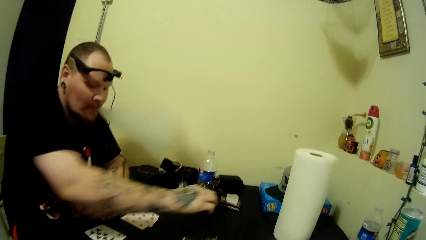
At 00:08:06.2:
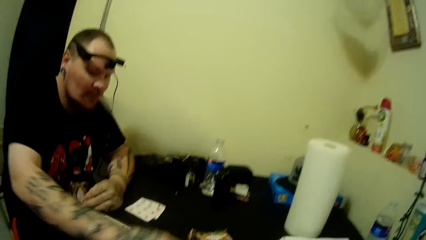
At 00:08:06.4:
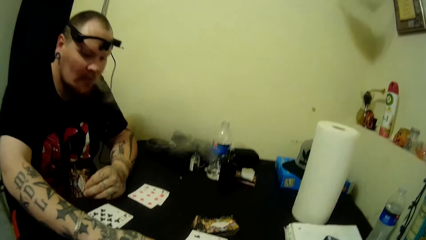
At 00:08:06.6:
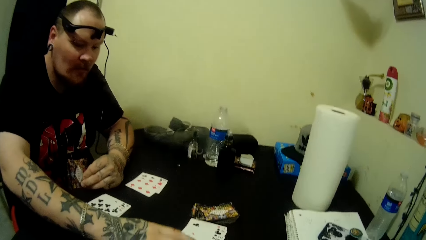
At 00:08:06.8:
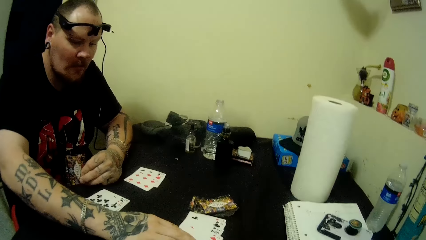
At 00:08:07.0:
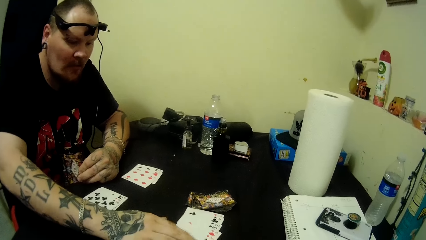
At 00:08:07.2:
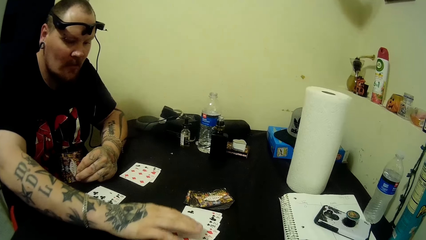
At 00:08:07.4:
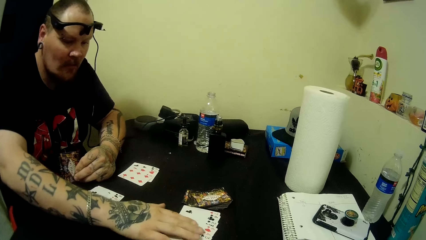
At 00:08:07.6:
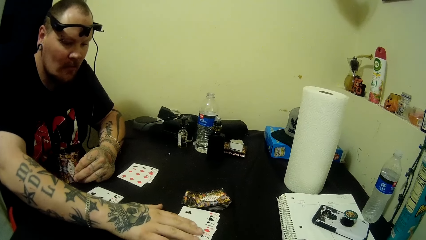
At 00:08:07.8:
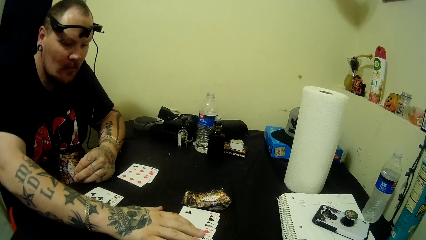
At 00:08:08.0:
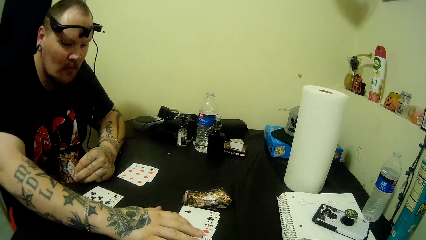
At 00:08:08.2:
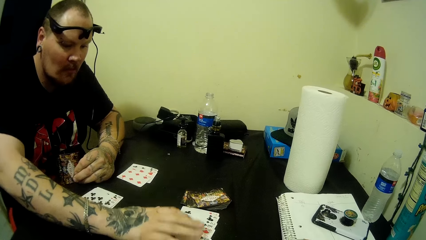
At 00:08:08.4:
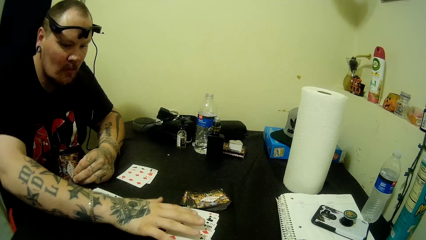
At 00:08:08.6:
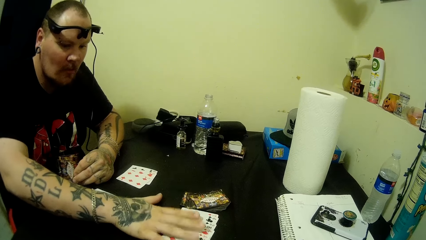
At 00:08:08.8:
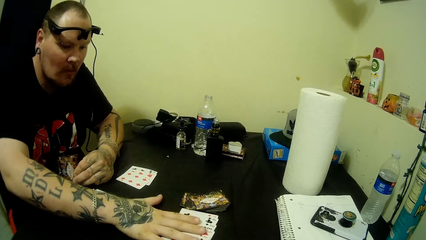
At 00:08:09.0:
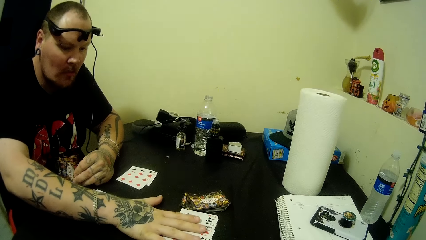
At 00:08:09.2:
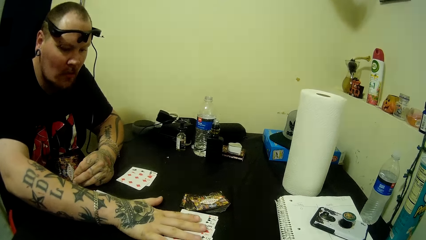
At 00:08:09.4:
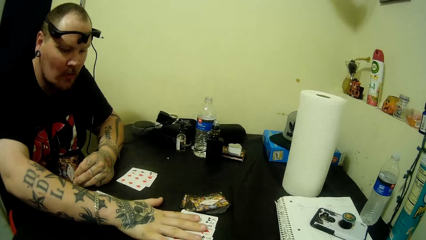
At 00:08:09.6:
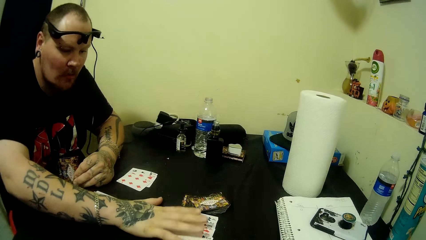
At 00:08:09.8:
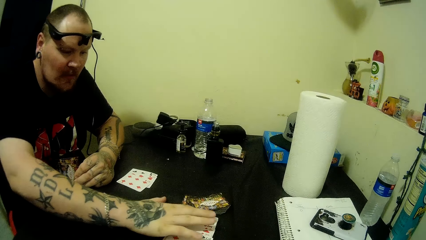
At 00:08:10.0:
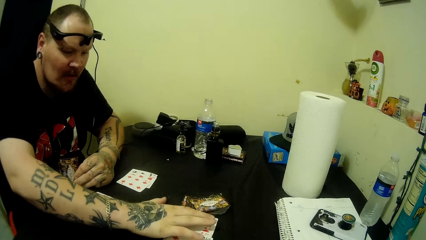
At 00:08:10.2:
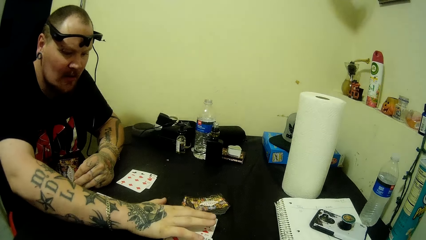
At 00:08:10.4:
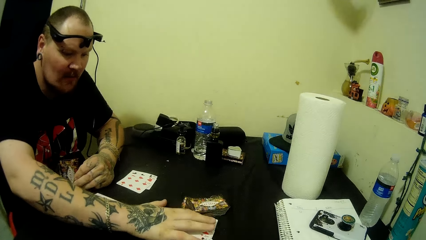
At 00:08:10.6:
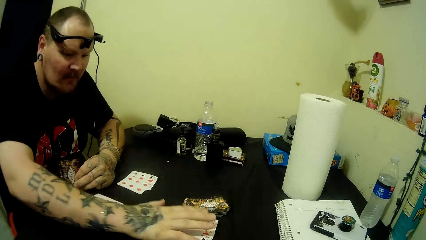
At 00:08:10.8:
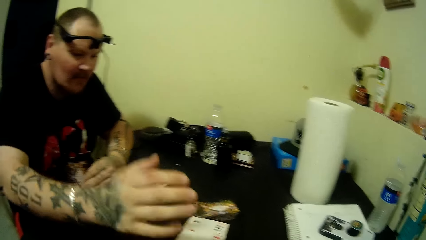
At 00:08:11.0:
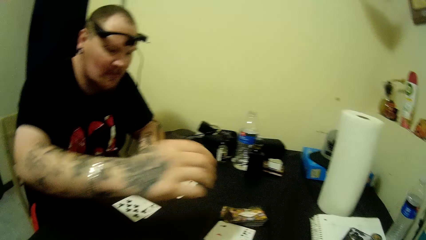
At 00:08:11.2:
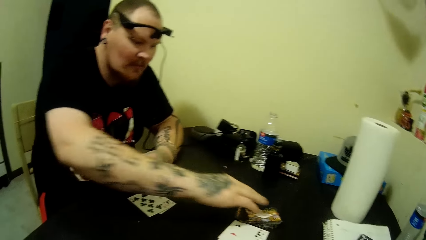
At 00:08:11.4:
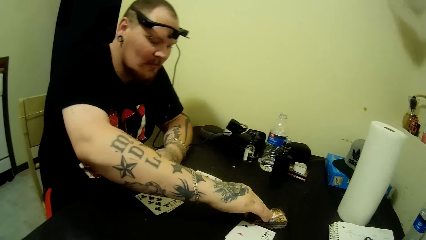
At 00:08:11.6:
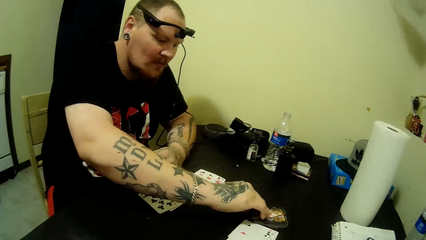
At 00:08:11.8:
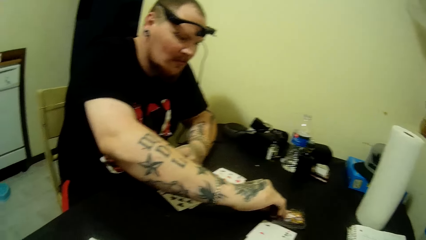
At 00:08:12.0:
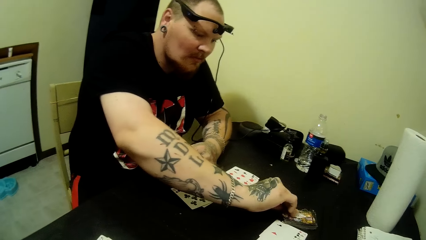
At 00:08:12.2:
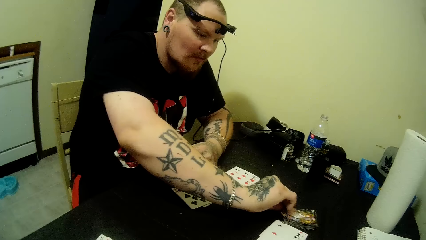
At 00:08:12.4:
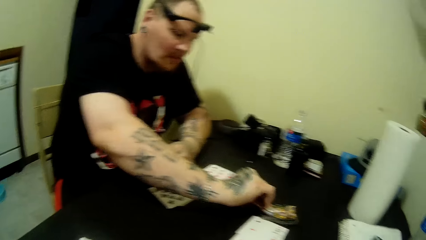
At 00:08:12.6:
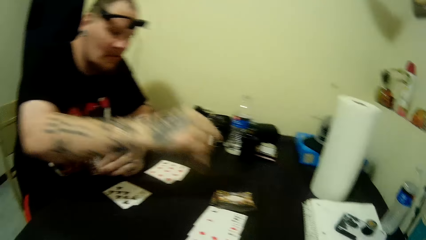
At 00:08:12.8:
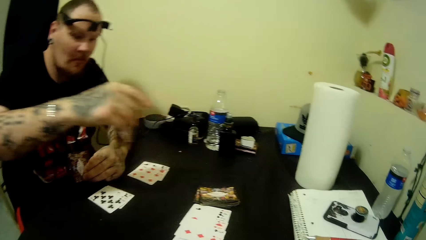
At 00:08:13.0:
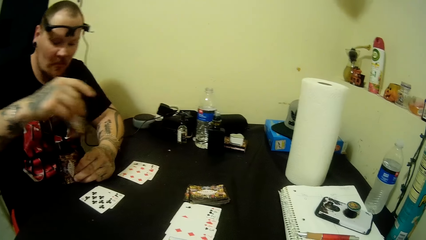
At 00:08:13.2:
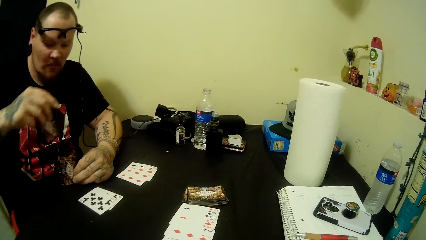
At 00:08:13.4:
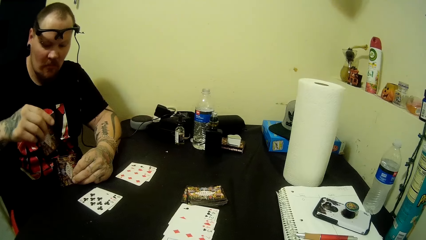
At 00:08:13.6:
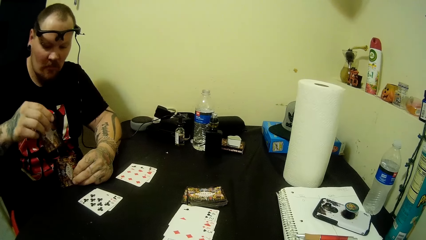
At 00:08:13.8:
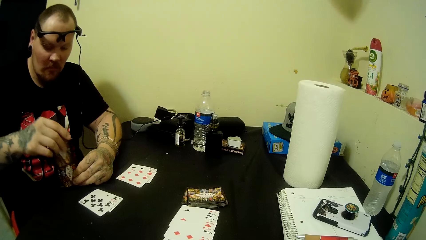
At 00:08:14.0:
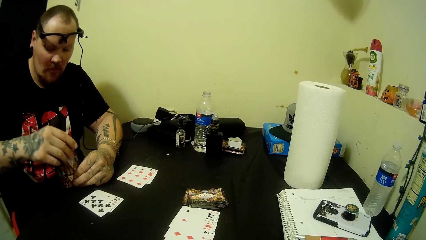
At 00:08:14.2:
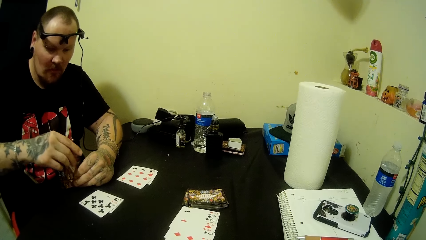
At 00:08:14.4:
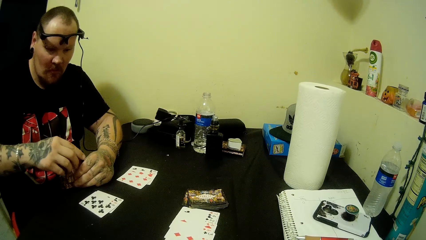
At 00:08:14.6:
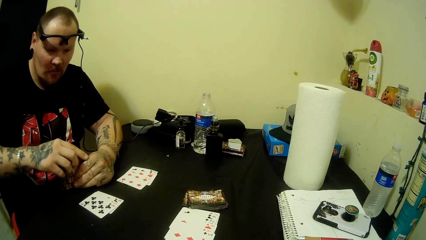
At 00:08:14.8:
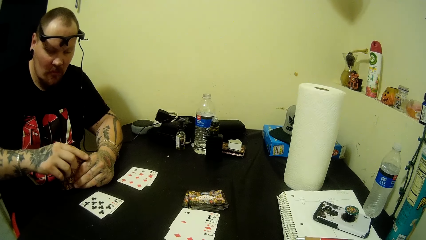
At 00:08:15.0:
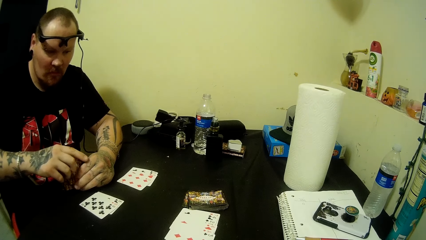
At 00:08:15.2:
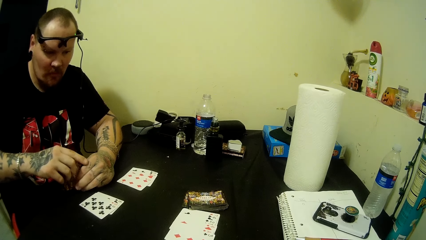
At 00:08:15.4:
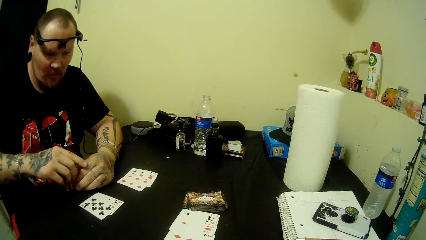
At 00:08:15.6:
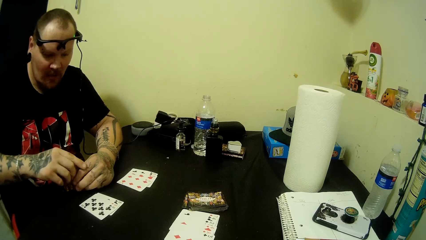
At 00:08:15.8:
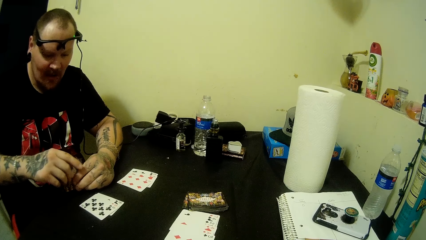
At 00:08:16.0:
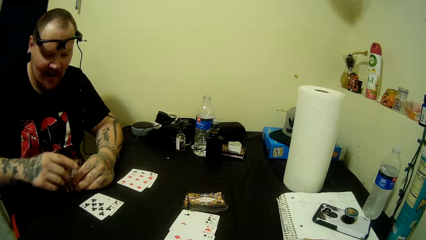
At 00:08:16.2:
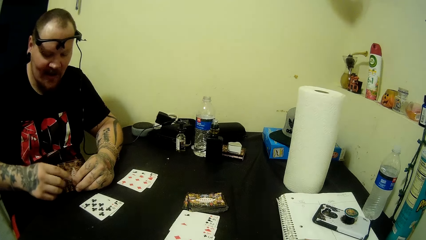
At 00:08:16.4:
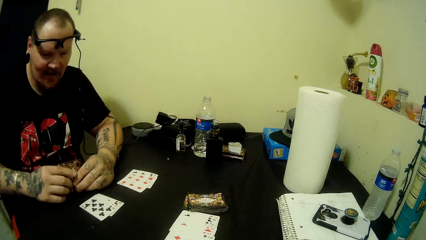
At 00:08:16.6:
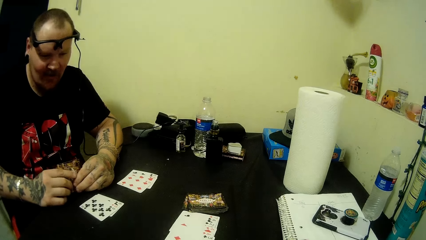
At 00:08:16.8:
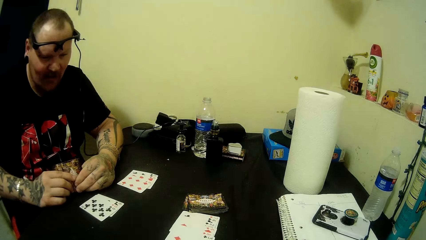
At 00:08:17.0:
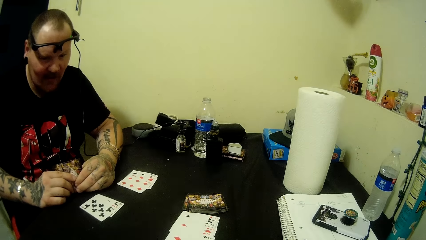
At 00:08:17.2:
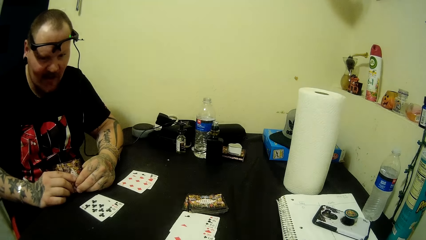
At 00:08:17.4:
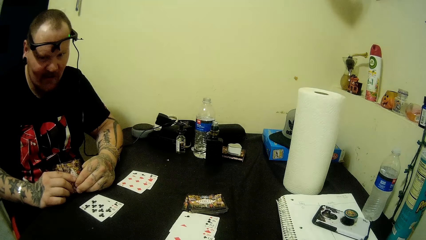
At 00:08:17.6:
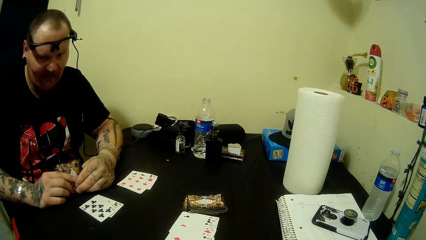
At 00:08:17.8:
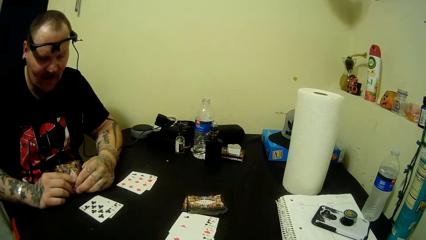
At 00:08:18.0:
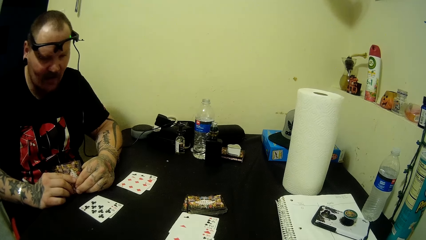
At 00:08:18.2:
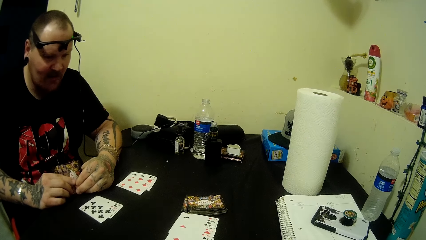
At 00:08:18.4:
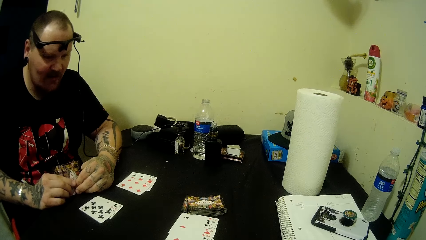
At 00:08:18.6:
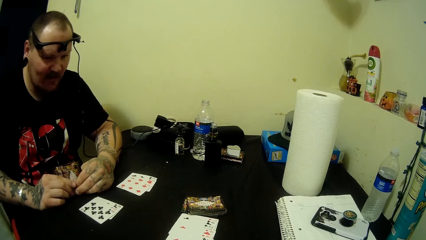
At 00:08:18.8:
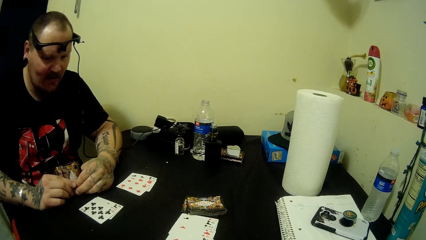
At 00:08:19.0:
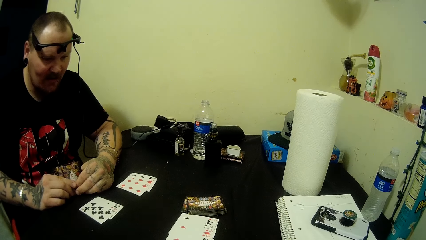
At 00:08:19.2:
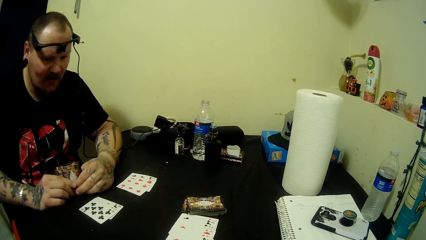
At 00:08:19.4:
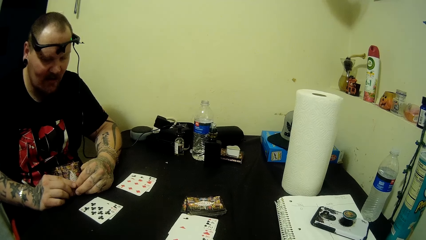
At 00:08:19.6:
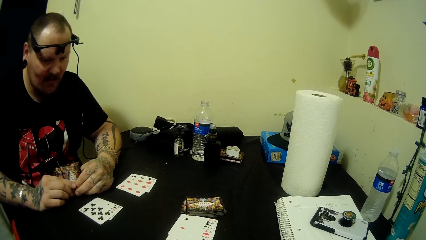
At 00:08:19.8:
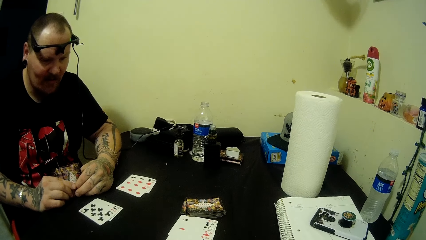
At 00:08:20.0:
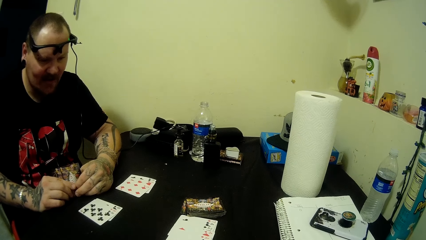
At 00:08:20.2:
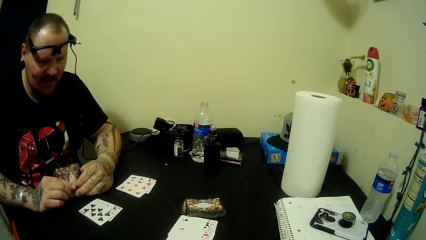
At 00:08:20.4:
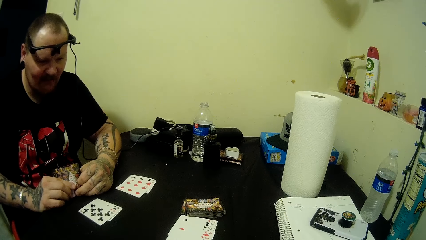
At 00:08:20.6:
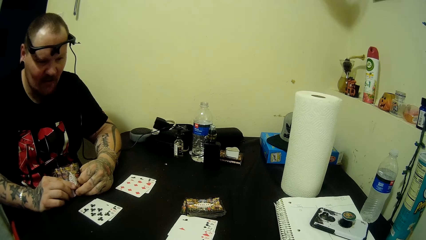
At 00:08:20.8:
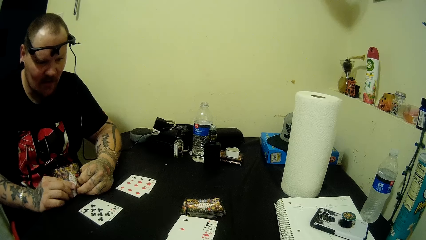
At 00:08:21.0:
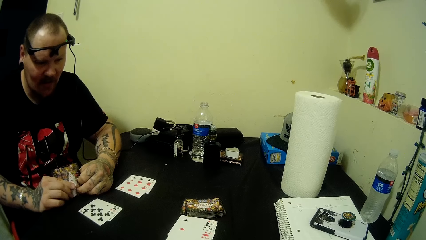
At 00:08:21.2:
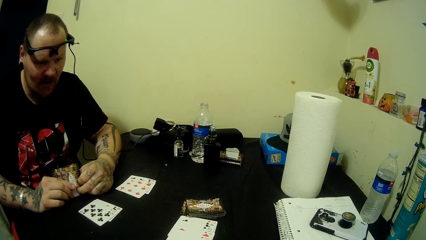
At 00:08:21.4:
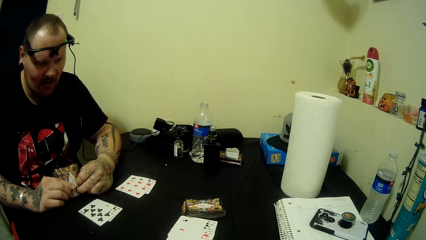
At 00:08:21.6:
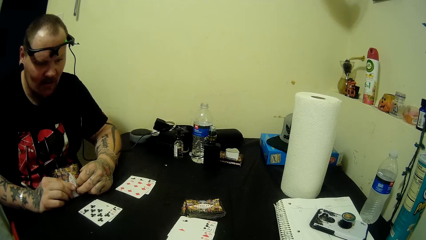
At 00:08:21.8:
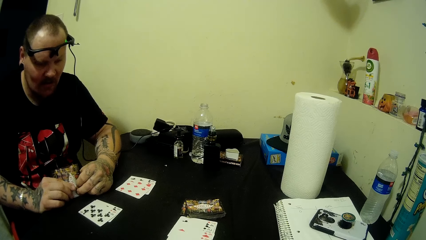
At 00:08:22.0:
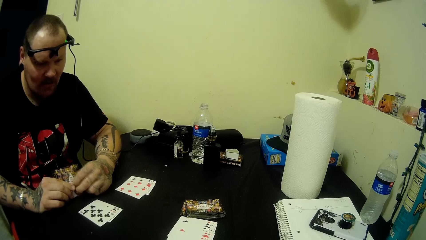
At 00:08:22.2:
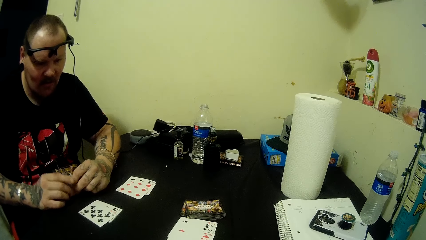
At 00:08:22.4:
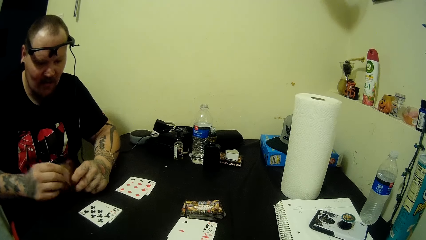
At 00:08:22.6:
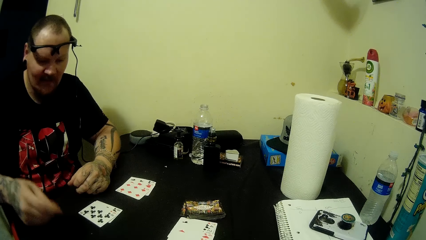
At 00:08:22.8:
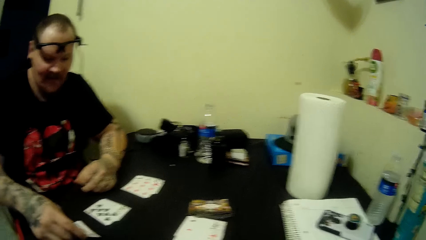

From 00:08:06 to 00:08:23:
The man touches the card on the table. He picks another card from the table. He holds the playing cards.
